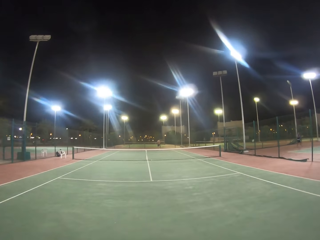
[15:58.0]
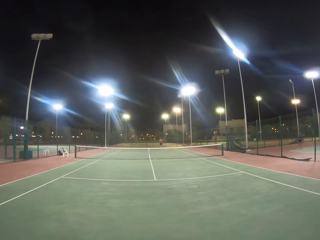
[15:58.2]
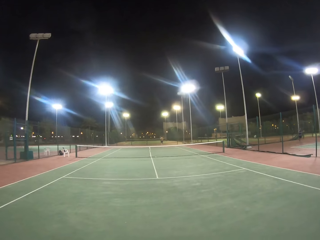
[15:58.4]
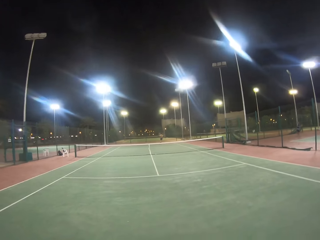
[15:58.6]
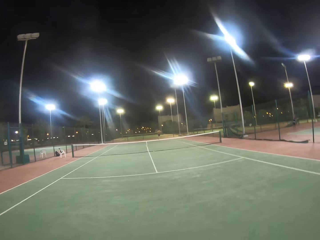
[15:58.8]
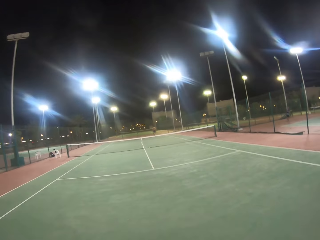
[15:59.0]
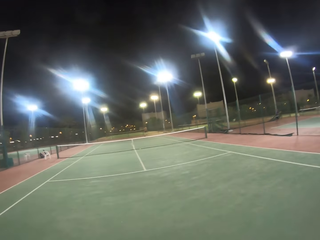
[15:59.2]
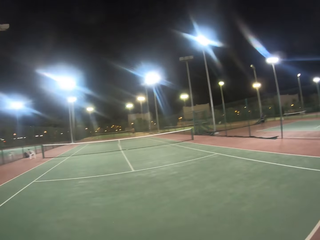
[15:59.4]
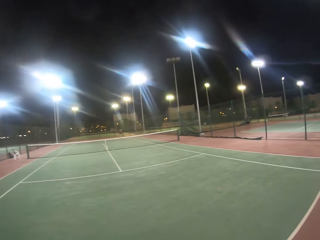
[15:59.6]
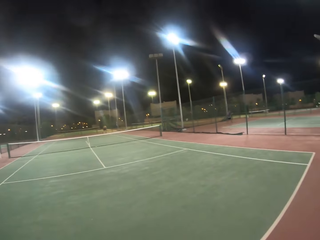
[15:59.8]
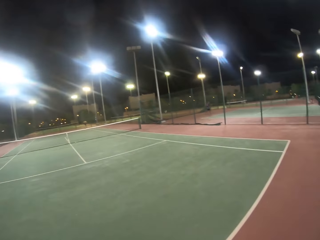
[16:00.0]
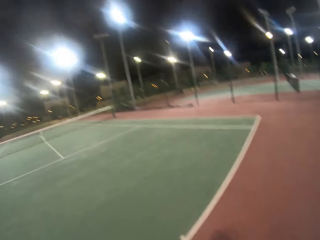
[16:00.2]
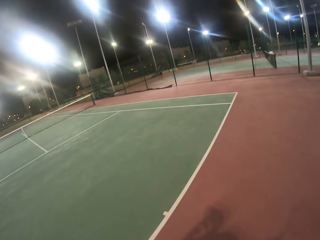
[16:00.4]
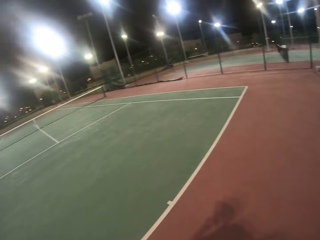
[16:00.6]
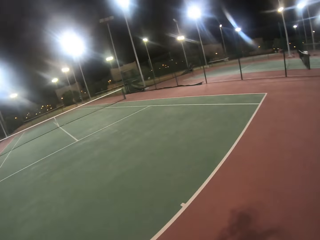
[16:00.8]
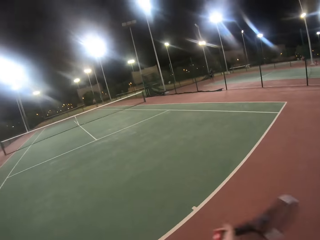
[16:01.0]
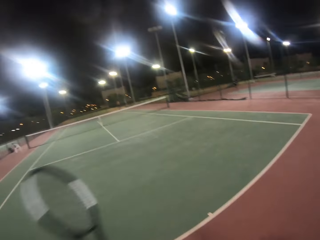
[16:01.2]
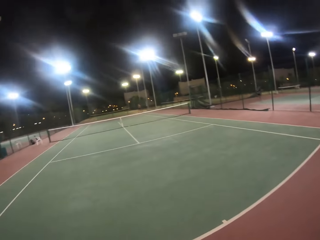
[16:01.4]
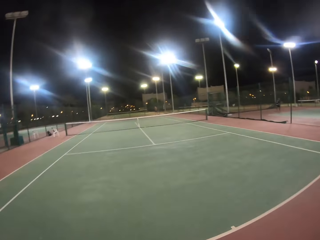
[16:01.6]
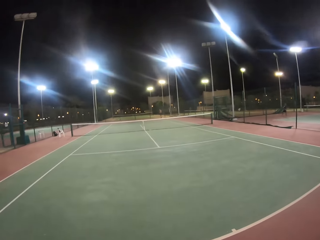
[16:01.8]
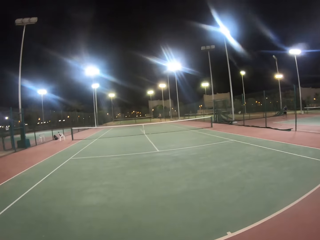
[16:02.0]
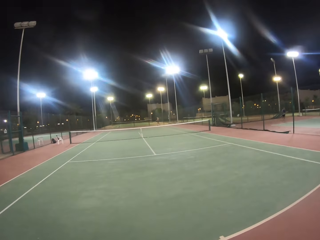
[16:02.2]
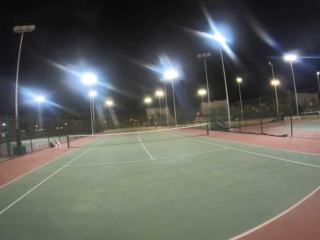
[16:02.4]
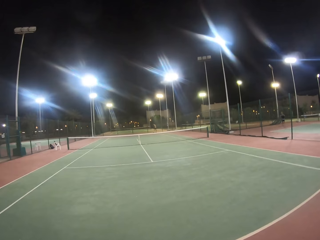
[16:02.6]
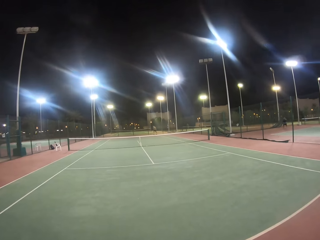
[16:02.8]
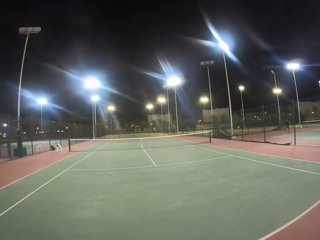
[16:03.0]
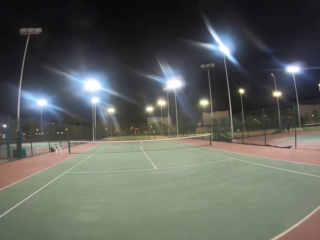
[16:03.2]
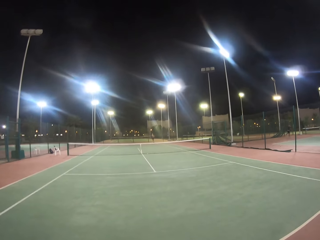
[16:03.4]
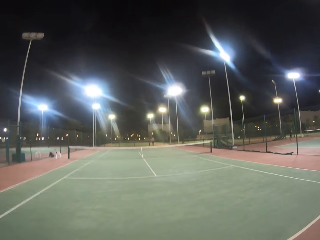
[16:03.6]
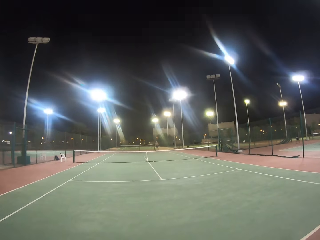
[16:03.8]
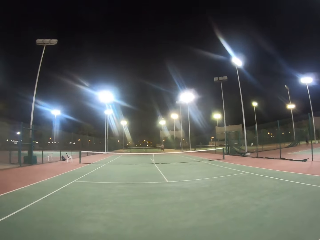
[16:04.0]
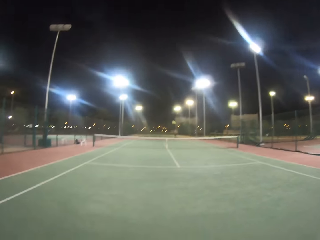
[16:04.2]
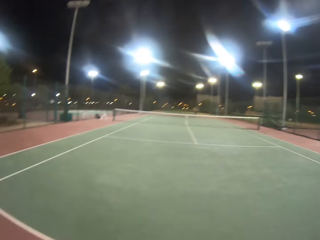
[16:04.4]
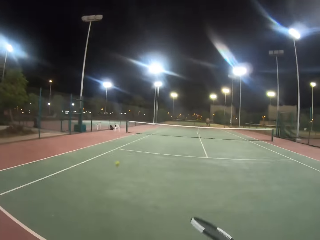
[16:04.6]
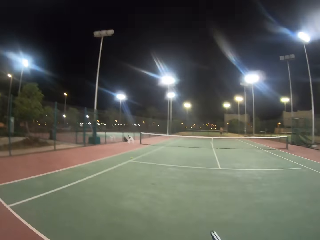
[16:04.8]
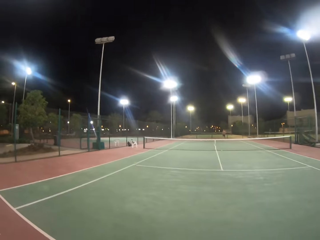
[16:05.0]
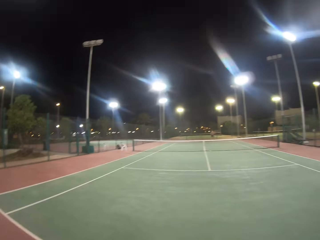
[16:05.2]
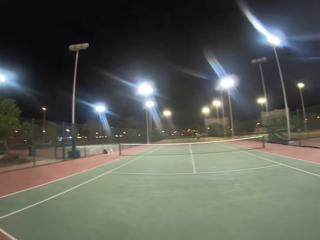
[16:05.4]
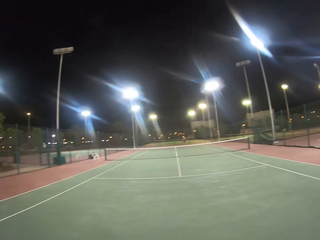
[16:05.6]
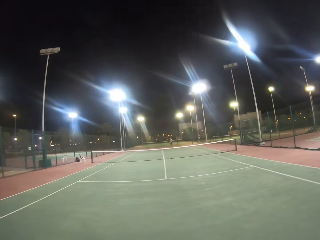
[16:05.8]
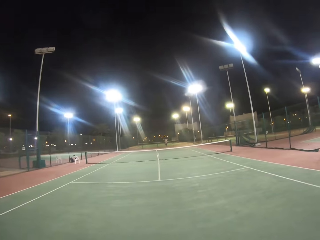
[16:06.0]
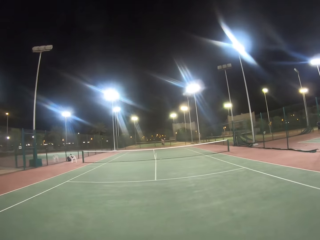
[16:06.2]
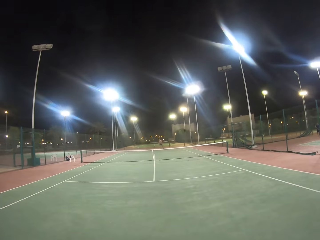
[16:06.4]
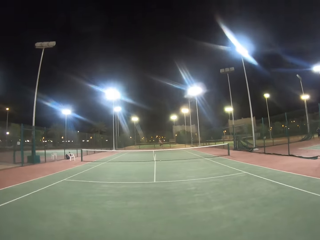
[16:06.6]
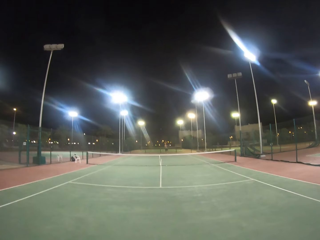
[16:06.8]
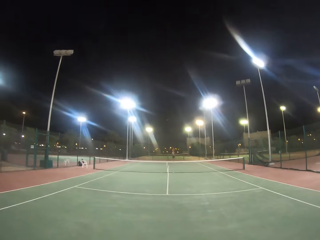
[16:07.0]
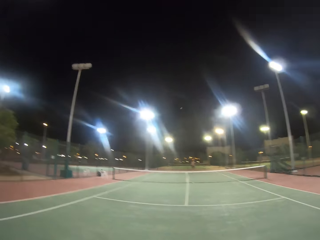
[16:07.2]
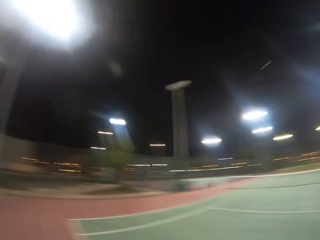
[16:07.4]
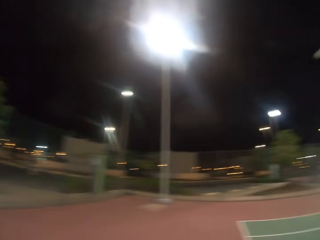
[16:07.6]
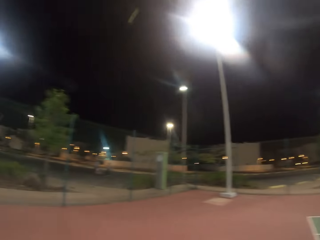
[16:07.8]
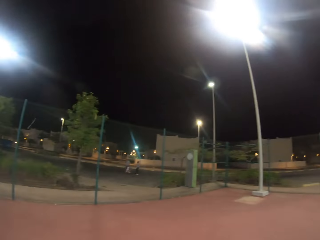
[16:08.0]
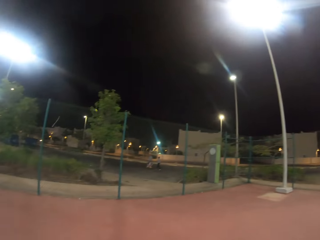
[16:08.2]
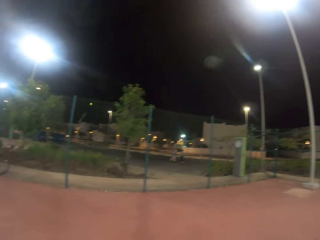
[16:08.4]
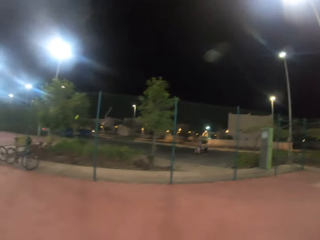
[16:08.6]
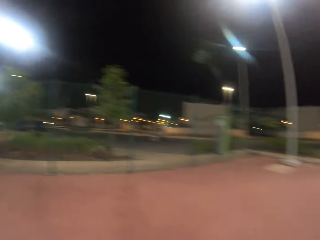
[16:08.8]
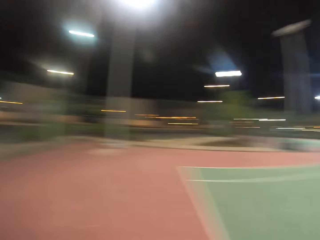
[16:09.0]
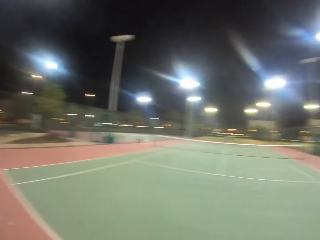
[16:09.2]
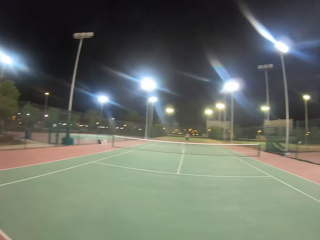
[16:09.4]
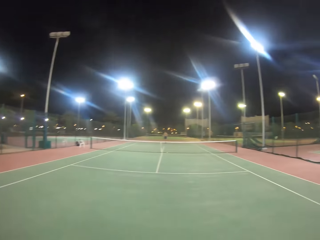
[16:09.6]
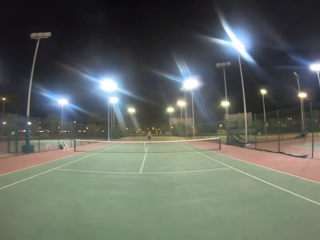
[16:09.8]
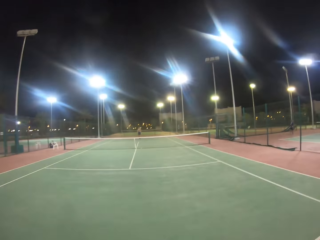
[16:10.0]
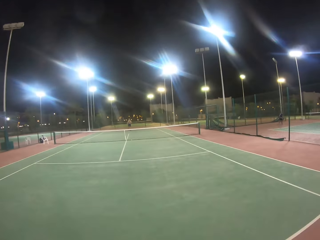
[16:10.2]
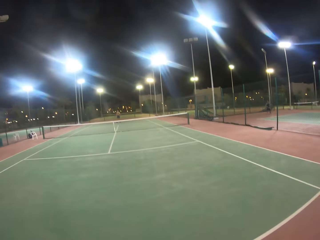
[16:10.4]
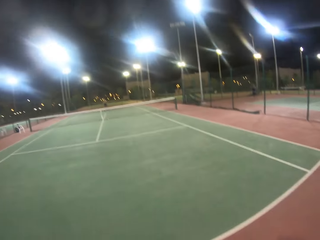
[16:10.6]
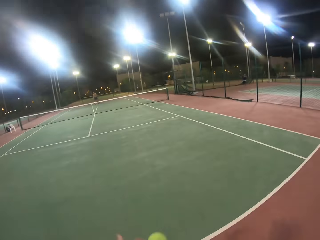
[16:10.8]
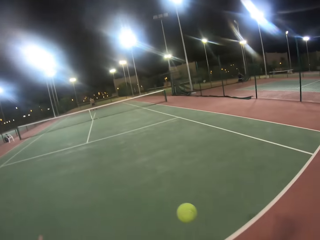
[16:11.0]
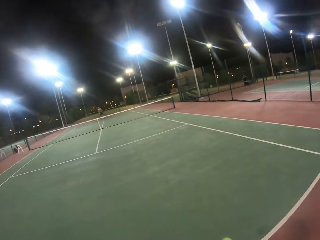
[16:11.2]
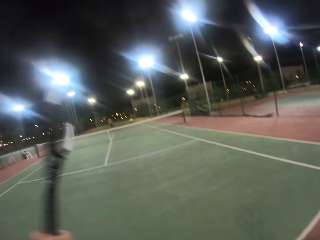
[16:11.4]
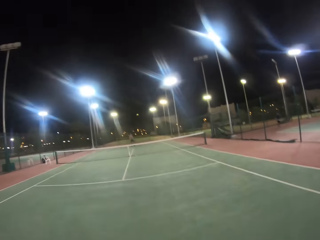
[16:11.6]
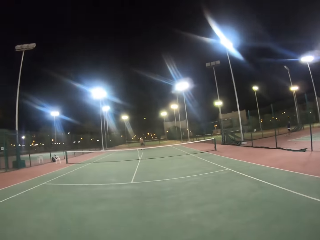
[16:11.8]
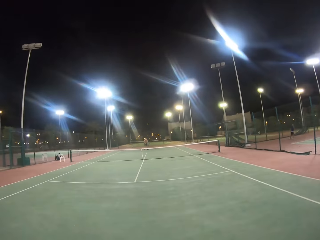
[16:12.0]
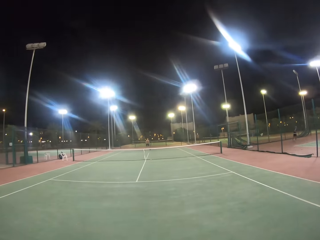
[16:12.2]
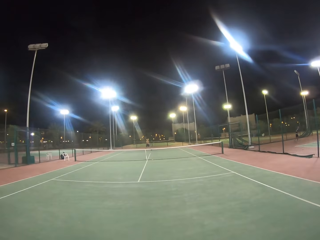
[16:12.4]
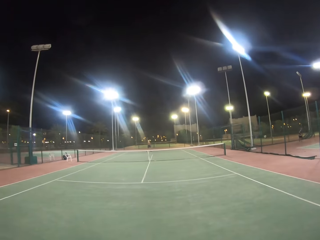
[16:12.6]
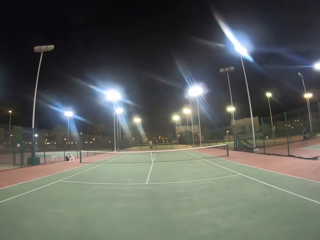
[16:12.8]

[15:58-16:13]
A man hits the ball with the racket. The camera wearer hits the ball with the racket. The man hits the ball with the racket. The camera wearer hits the ball with the badminton racket. The man hits the ball with the badminton racket. The camera wearer looks around the badminton court. They hit the ball with the badminton racket.

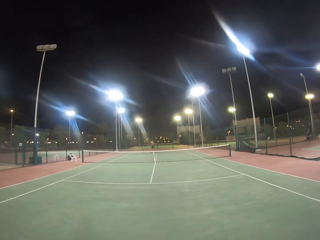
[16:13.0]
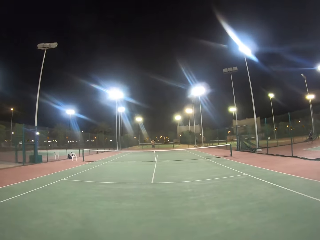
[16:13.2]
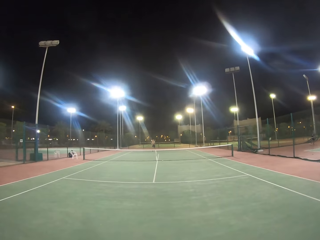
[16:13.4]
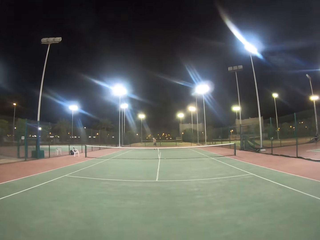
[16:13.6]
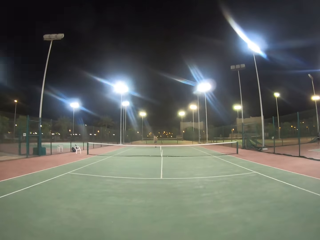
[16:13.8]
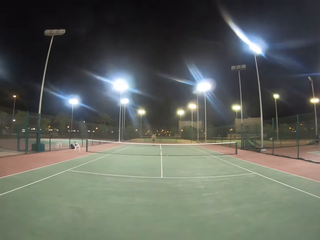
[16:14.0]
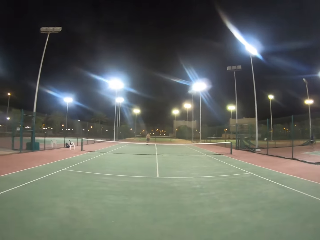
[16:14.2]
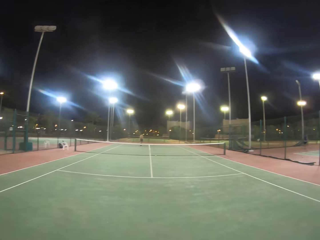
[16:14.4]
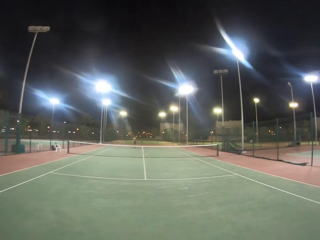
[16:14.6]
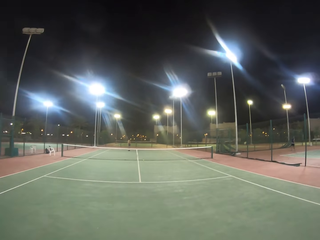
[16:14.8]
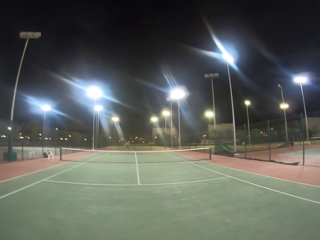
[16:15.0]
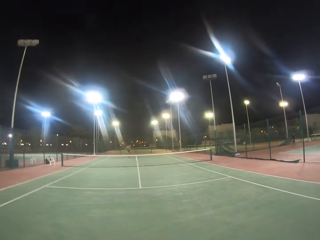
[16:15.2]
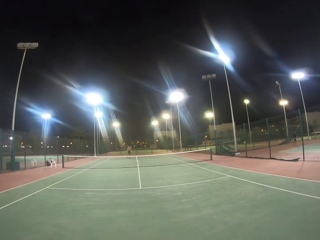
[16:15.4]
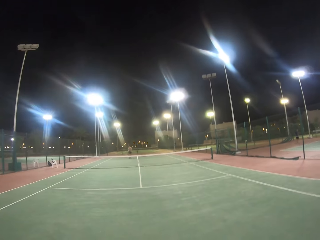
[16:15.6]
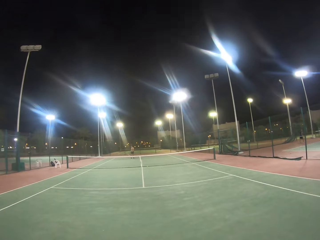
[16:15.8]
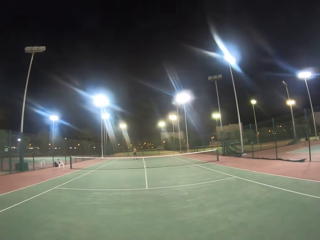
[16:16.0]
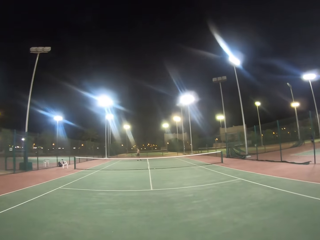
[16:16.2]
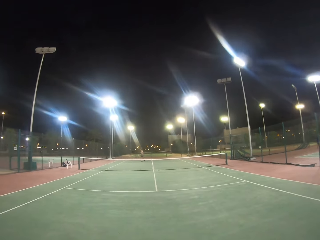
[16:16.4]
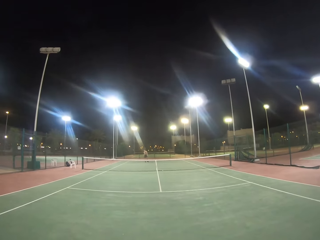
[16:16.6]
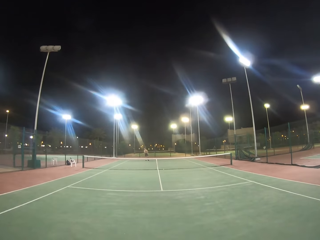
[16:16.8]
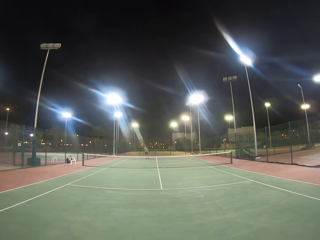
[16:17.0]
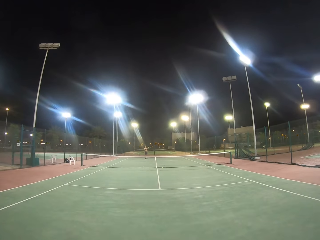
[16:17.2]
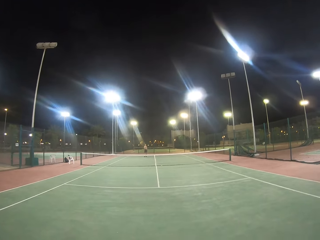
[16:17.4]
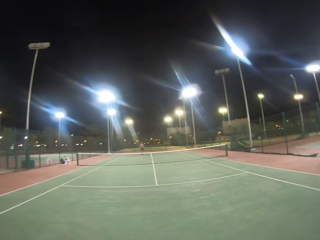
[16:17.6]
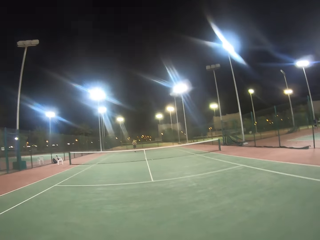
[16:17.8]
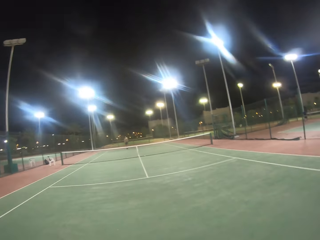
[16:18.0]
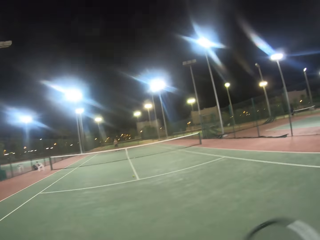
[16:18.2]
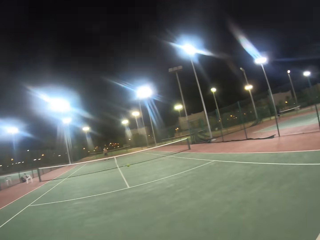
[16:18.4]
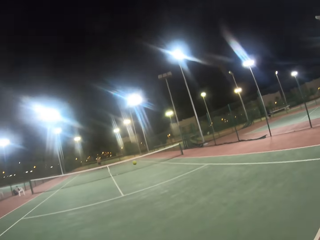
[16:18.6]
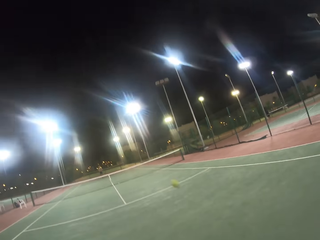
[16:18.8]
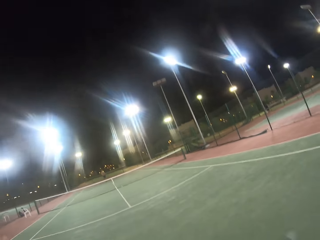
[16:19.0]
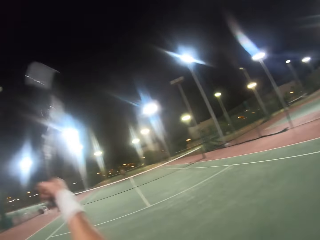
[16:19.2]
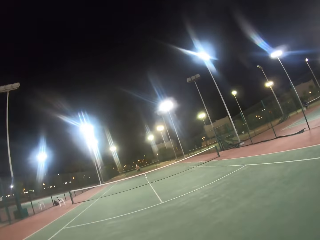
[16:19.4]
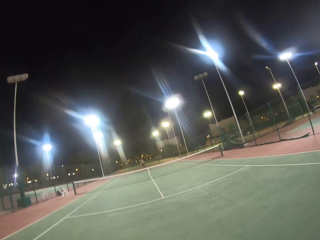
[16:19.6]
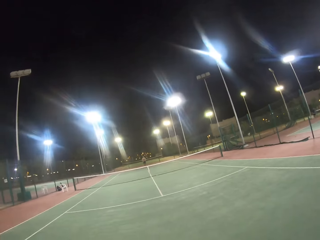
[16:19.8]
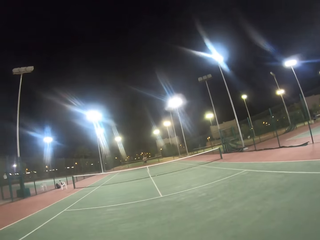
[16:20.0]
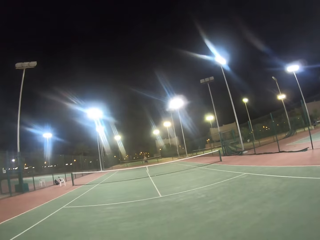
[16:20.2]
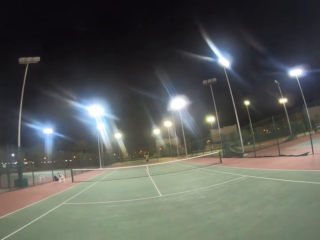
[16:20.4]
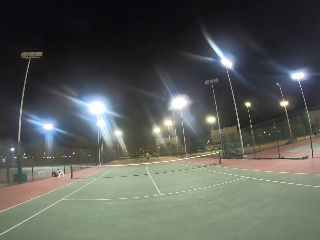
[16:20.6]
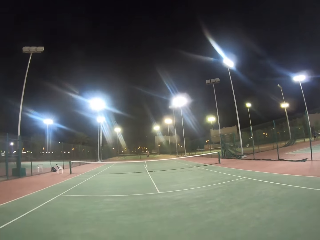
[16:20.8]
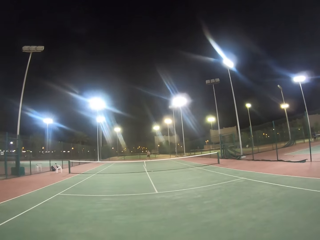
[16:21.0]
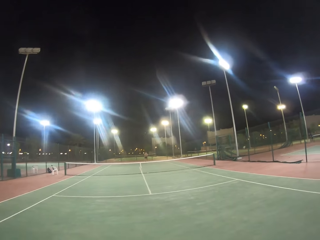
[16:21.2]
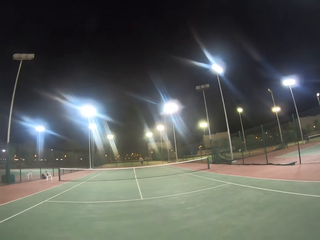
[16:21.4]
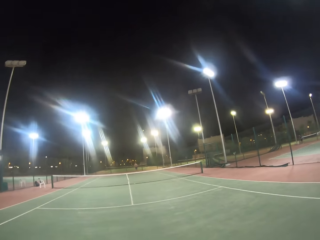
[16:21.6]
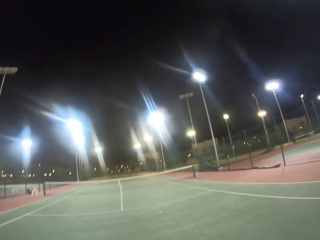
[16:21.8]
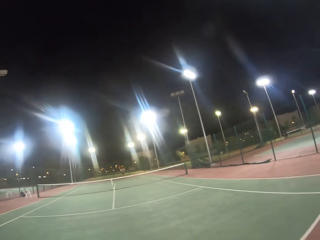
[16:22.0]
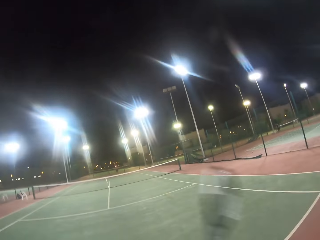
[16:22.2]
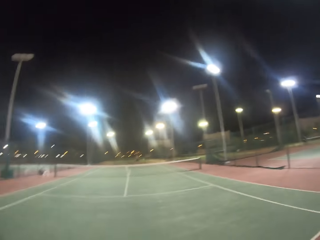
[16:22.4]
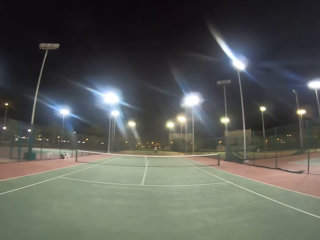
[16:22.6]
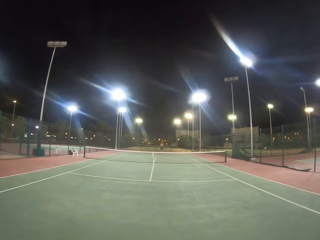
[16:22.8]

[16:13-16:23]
A man hits the ball with a badminton racket. The man hits the ball with the racket. The camera wearer hits the ball with the badminton racket. The man hits the ball with the badminton racket.
